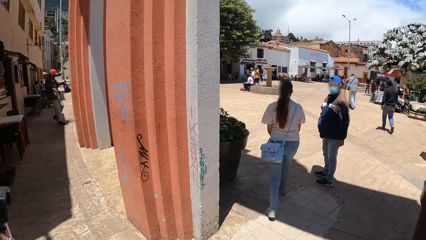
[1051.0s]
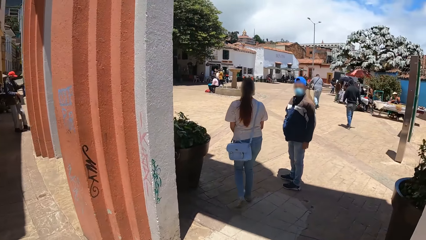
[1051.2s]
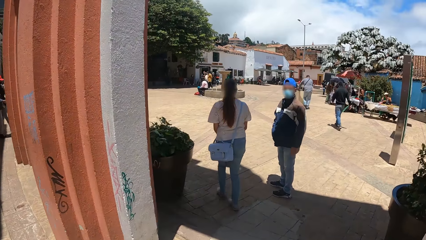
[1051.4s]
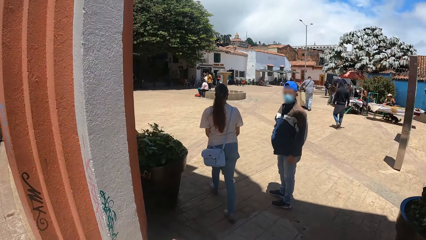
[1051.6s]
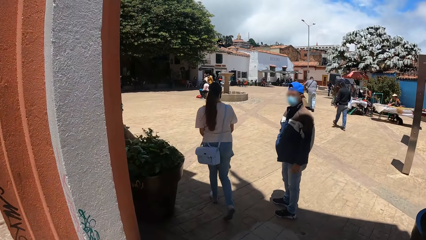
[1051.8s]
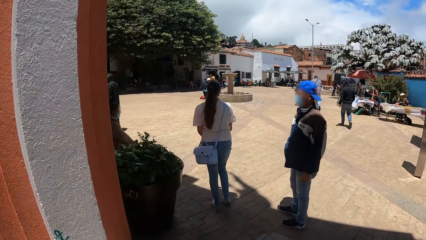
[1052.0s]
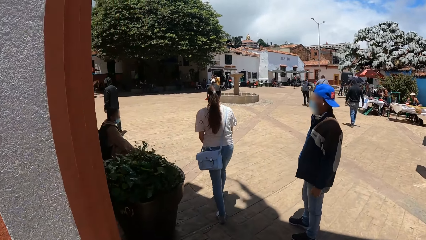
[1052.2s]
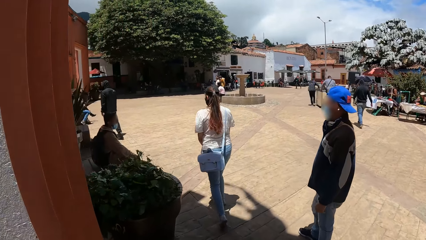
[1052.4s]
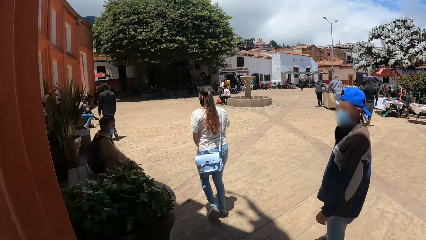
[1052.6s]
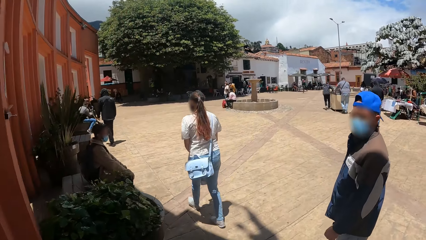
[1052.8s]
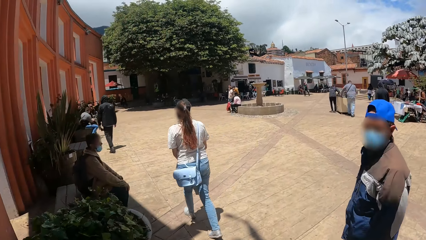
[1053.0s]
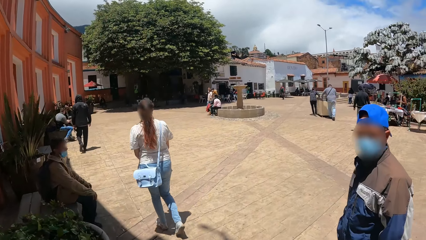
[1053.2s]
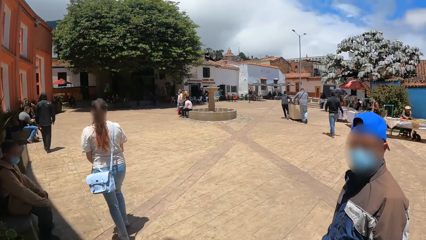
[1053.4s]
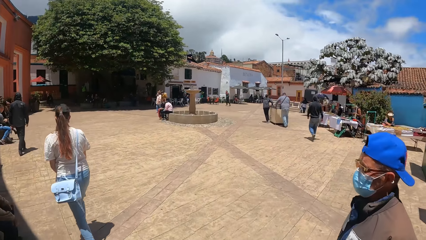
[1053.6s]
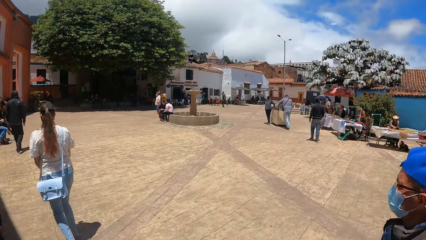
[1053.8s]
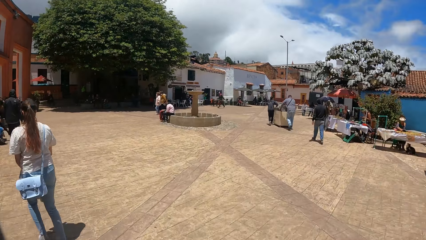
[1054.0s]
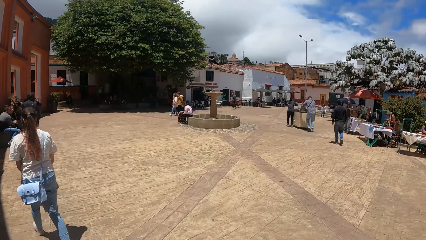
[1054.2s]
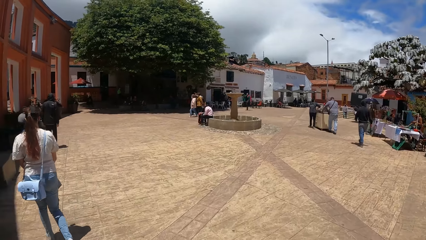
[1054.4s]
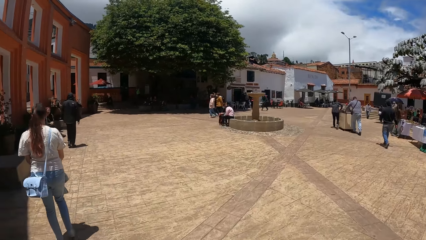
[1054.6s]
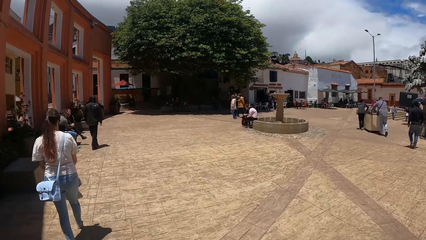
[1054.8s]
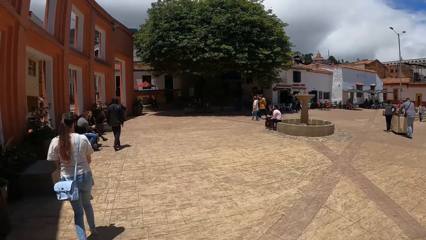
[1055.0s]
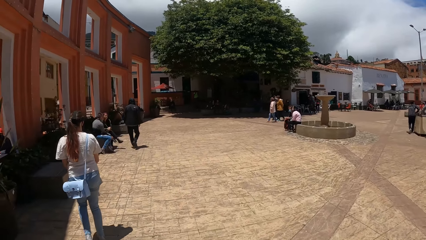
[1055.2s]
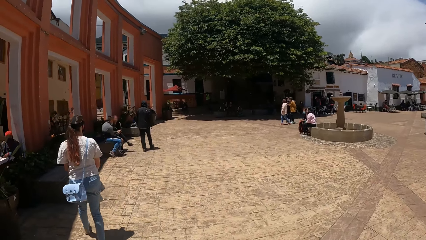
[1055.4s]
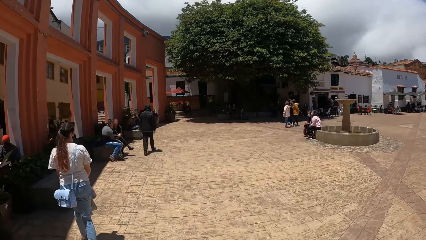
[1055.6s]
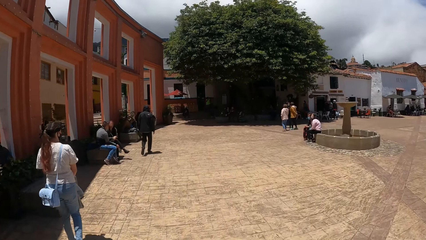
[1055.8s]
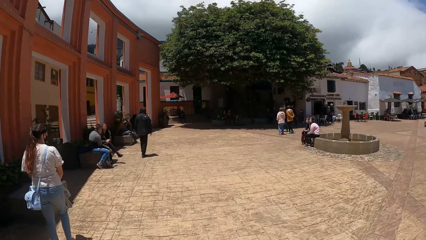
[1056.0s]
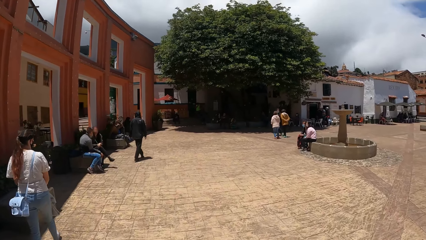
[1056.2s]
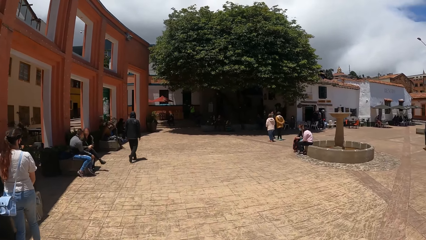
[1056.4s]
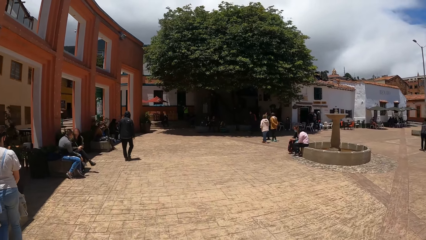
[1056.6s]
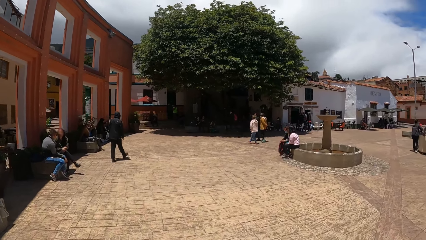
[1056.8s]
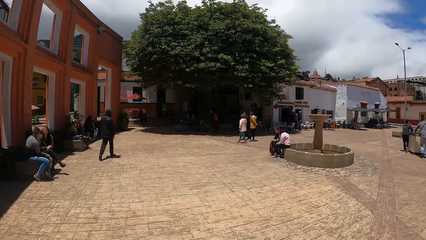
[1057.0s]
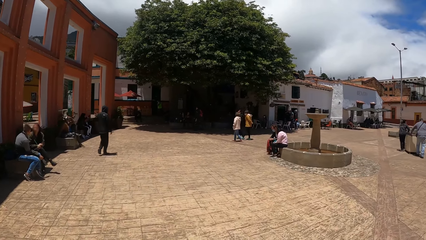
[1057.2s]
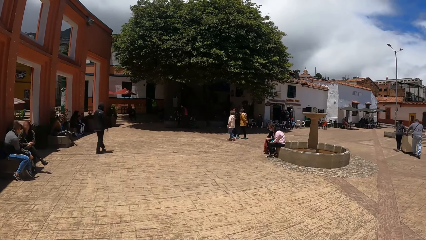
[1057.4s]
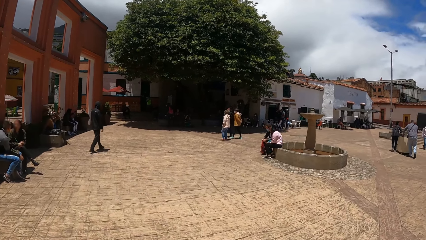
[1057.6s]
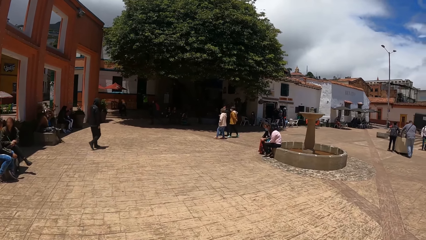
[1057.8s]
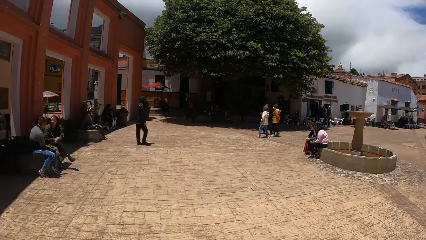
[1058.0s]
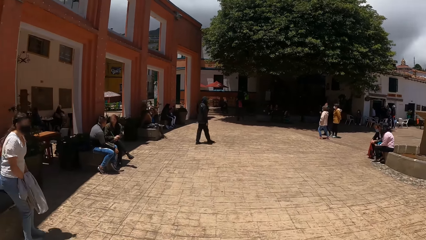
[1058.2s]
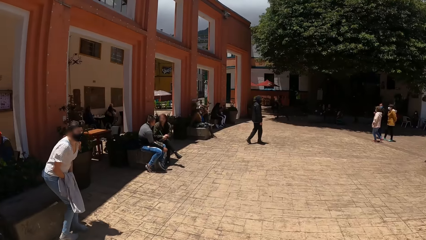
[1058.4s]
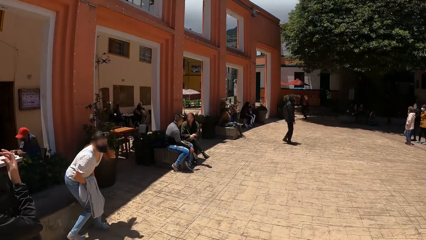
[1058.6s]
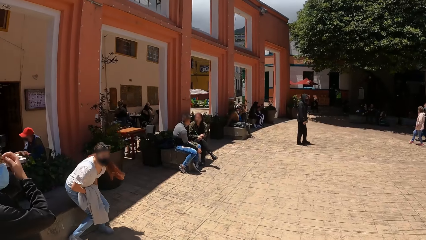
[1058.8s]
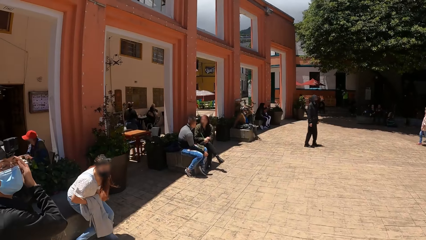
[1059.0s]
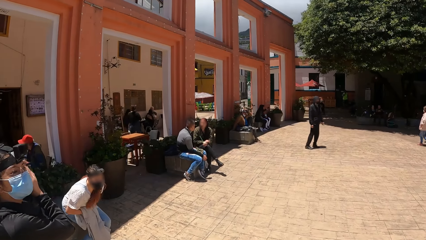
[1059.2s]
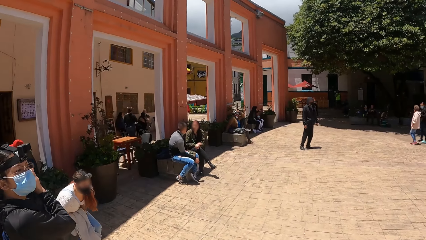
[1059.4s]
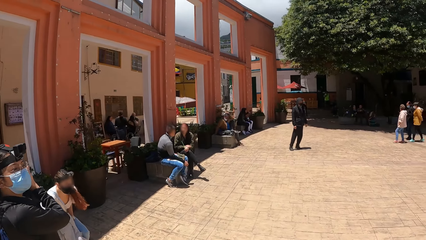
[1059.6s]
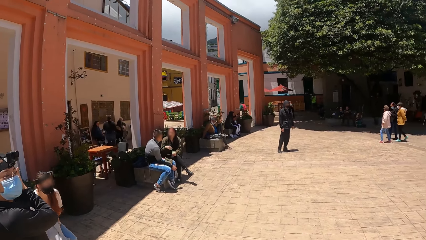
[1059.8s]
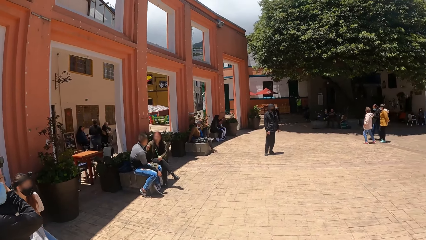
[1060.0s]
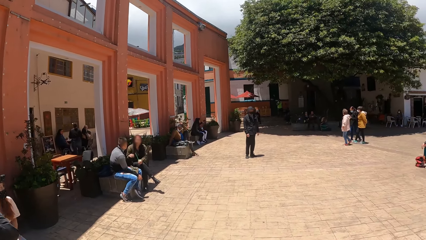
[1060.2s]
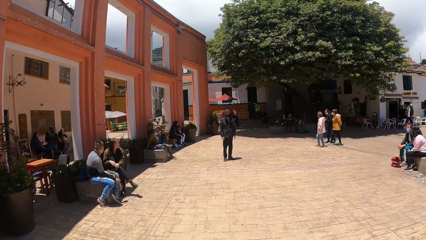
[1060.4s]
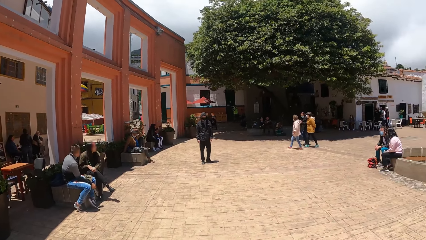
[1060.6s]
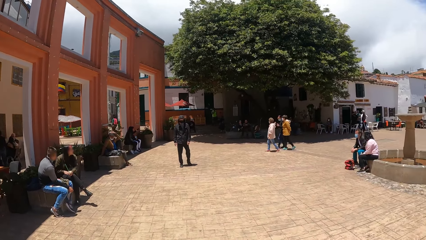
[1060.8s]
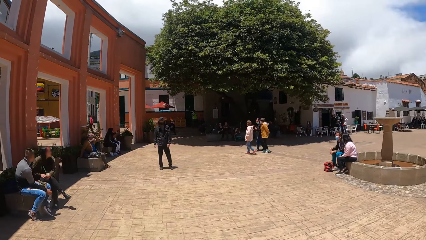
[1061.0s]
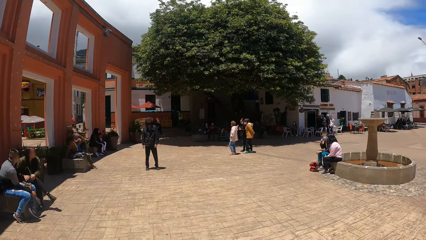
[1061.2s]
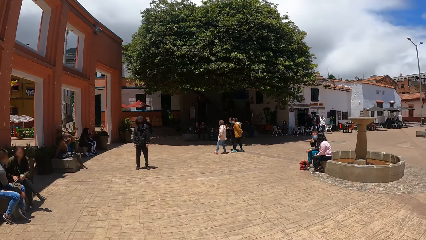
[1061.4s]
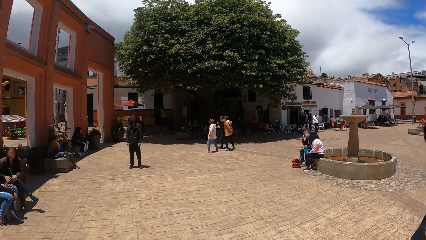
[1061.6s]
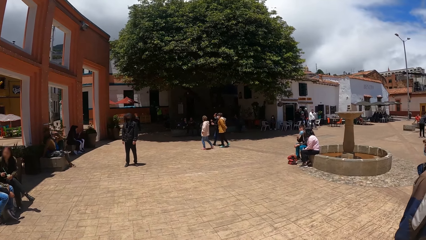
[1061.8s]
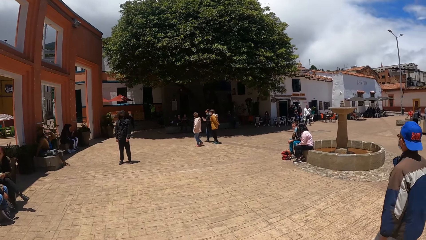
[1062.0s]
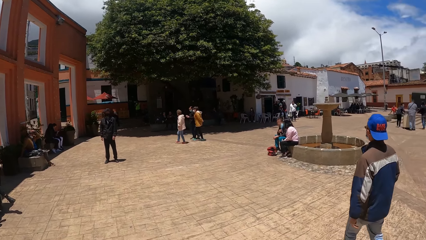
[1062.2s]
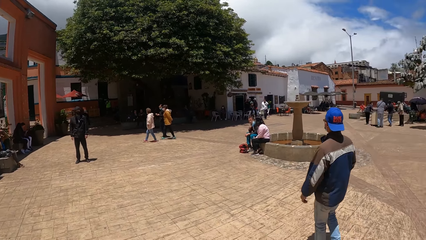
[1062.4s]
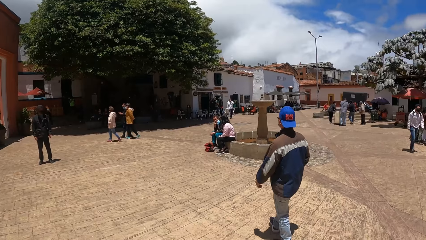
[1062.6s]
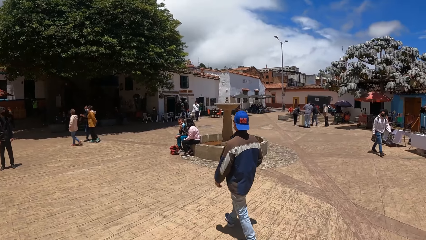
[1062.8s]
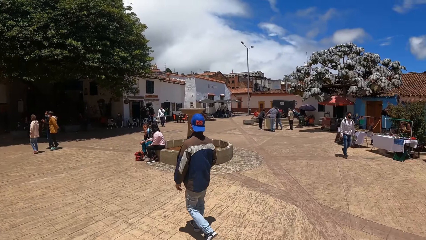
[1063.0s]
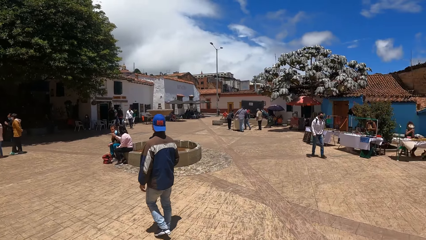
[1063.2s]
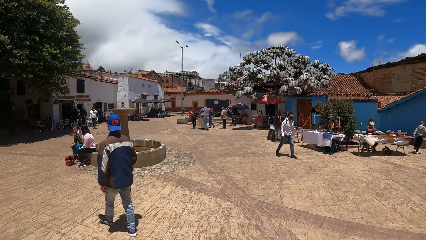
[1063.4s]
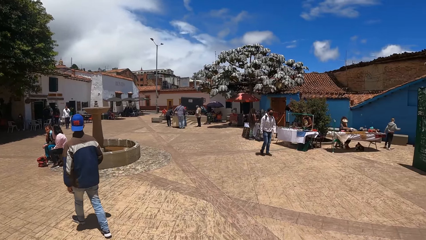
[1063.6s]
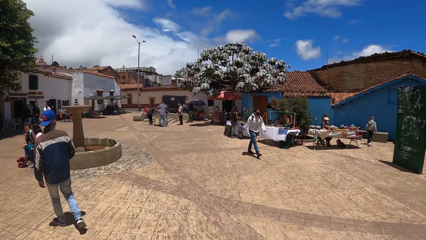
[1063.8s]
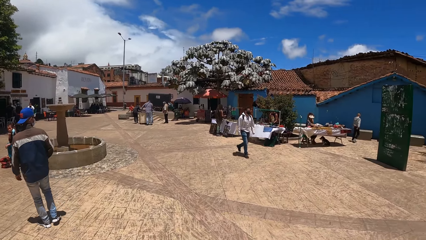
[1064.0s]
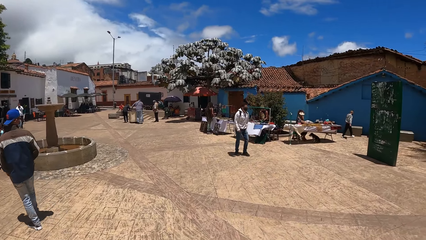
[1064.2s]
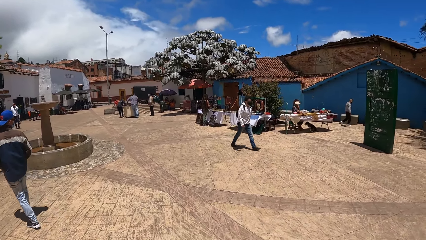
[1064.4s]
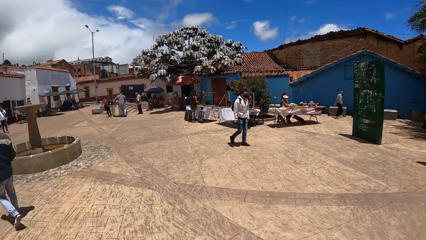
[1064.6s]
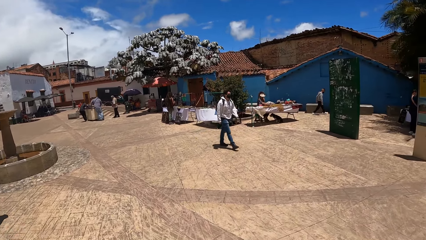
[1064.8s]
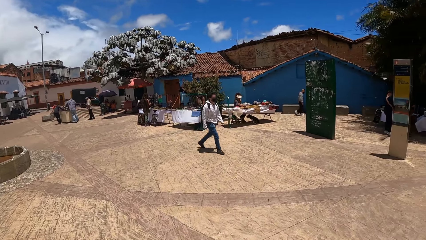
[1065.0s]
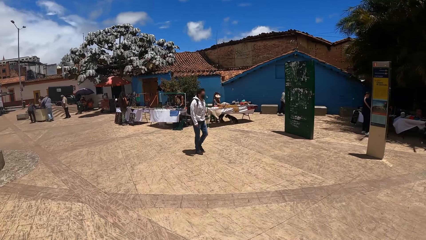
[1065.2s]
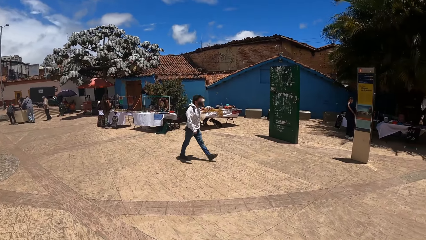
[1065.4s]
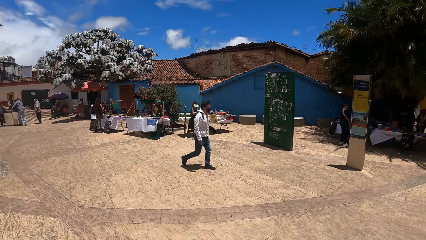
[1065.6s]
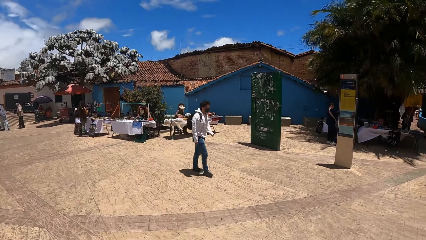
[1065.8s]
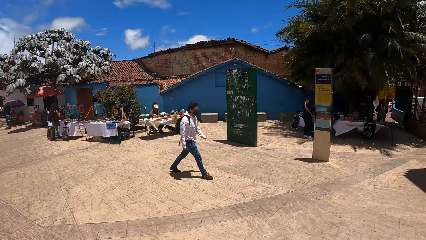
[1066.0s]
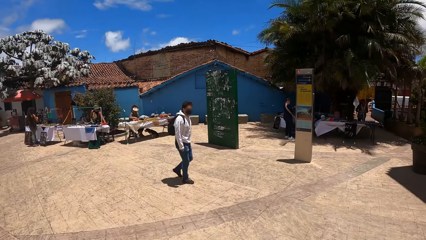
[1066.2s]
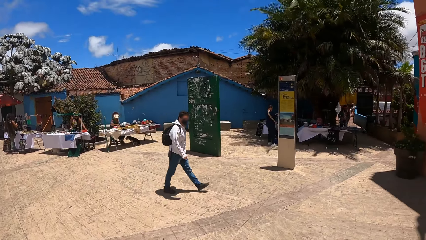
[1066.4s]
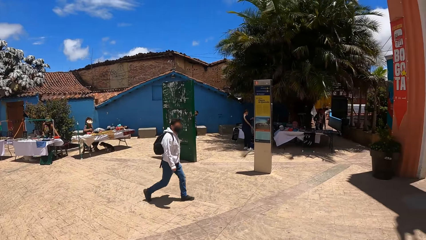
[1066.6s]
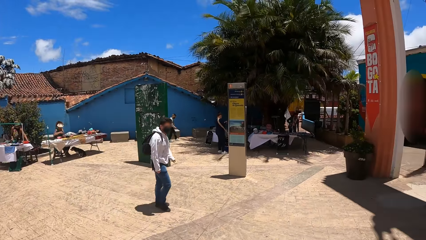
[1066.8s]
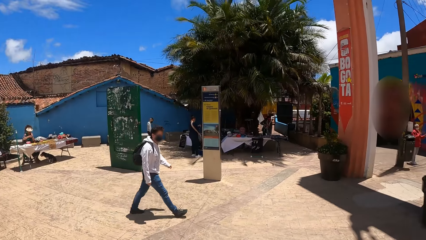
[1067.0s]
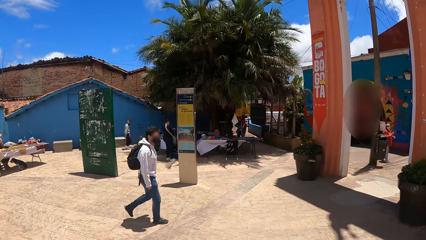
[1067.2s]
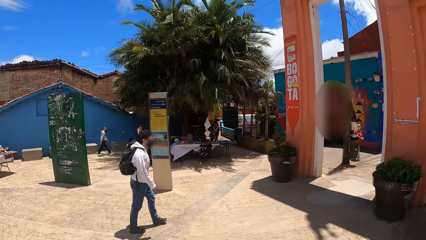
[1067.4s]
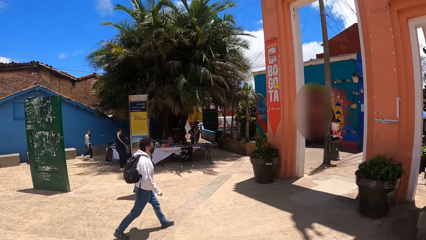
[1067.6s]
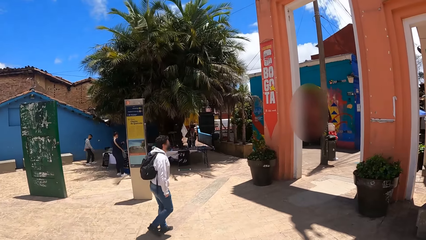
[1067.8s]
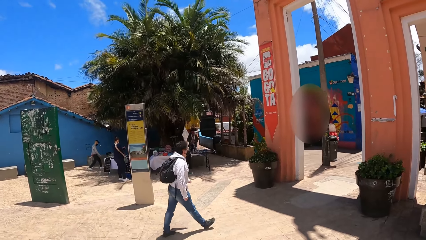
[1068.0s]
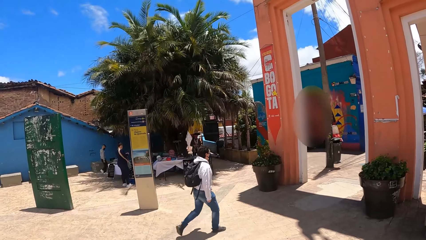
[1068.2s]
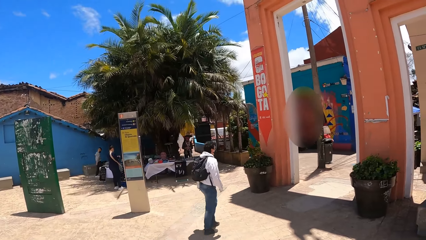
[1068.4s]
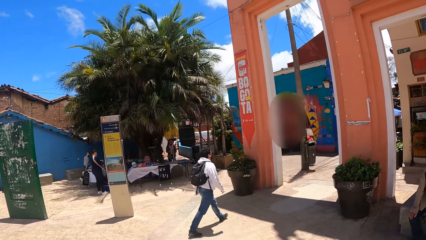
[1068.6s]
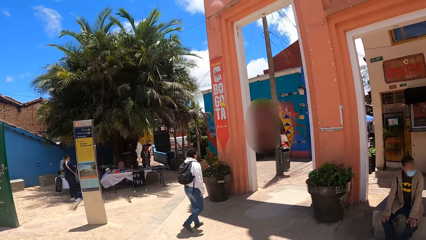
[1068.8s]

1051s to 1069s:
The camera wearer stops. A lady sits down. The camera wearer looks around.
